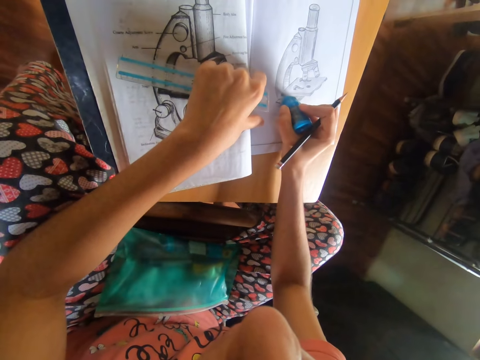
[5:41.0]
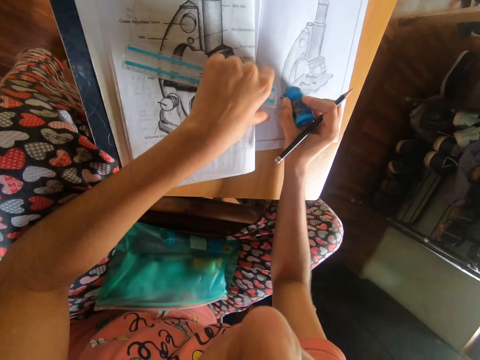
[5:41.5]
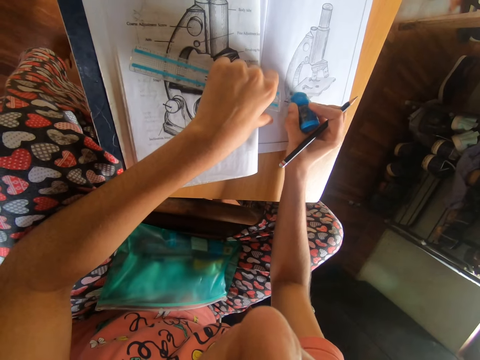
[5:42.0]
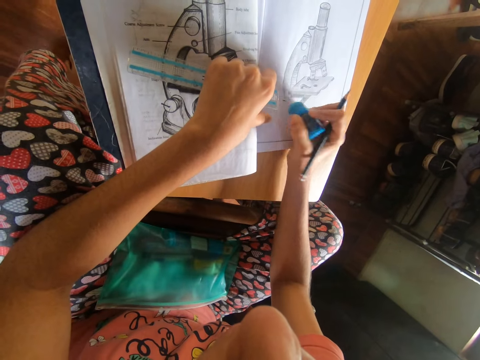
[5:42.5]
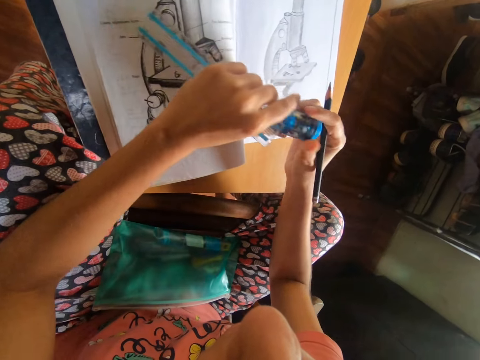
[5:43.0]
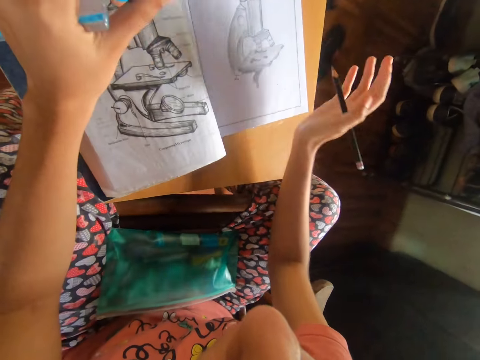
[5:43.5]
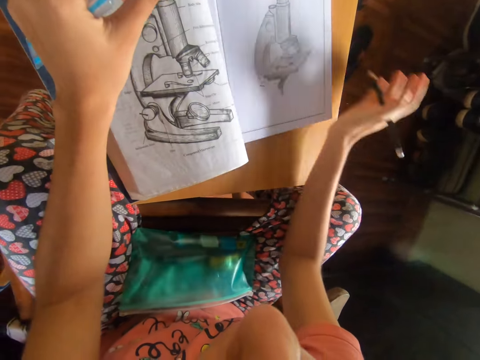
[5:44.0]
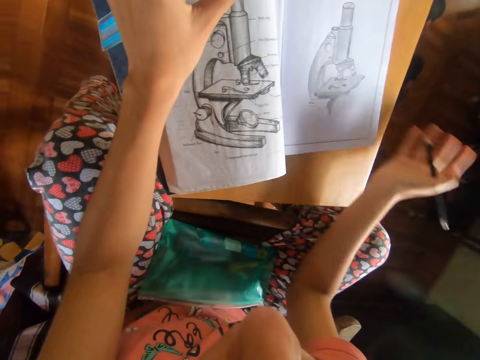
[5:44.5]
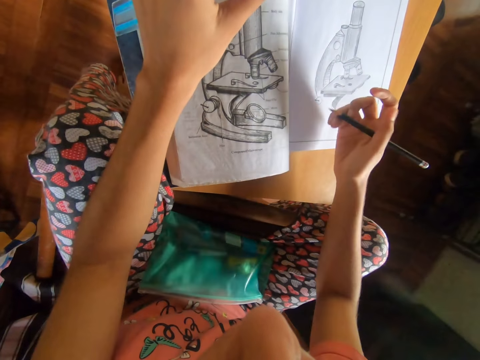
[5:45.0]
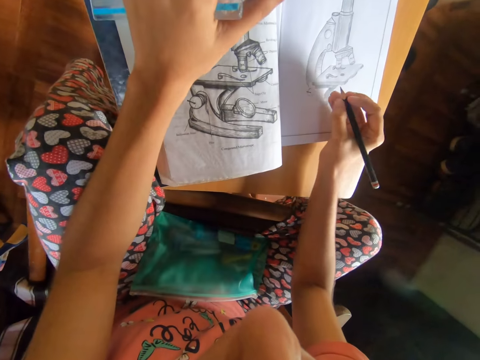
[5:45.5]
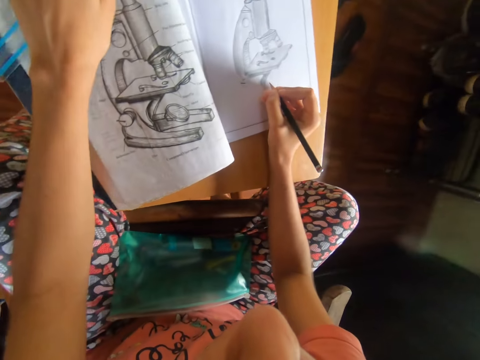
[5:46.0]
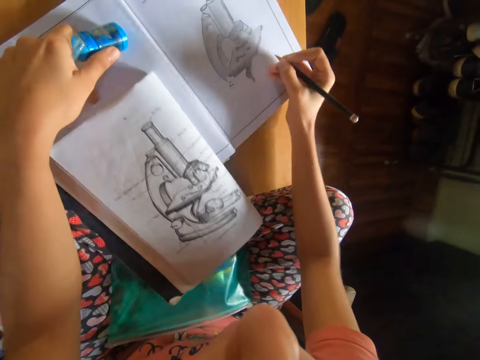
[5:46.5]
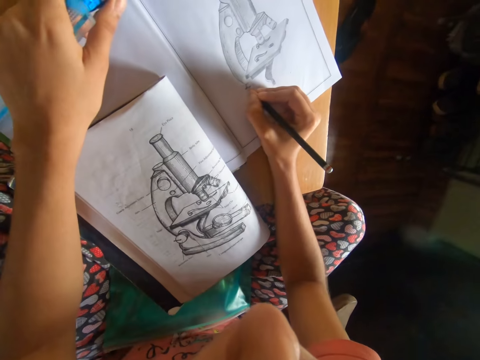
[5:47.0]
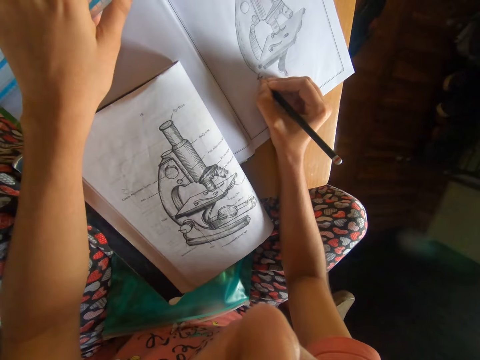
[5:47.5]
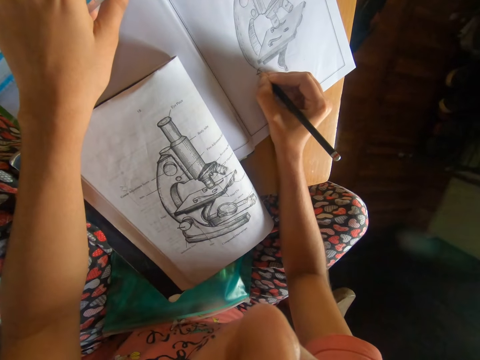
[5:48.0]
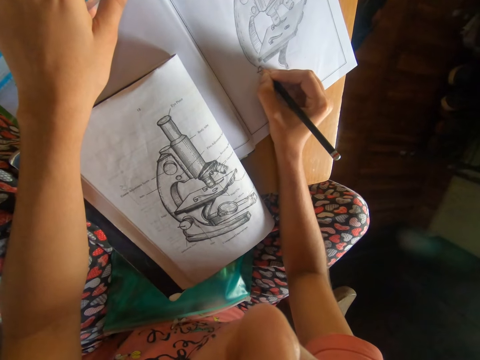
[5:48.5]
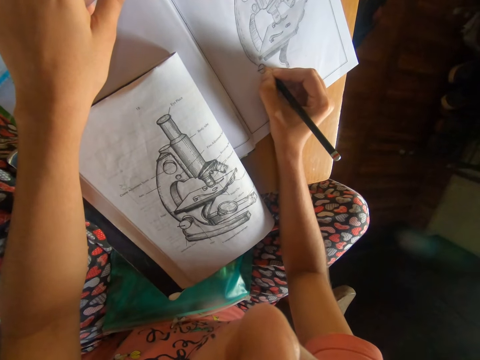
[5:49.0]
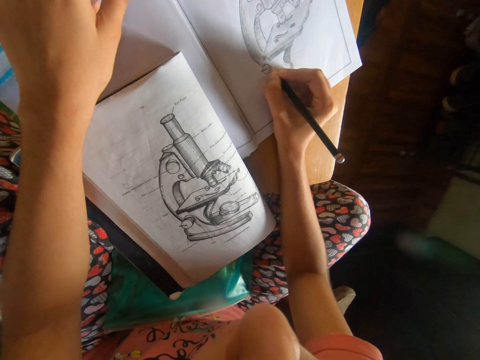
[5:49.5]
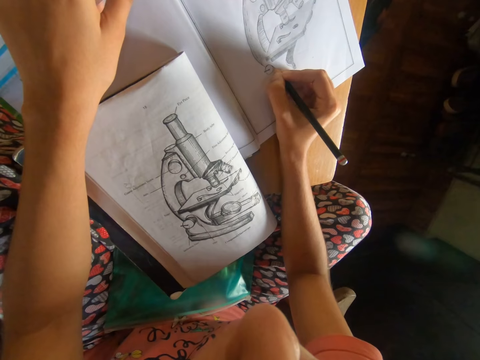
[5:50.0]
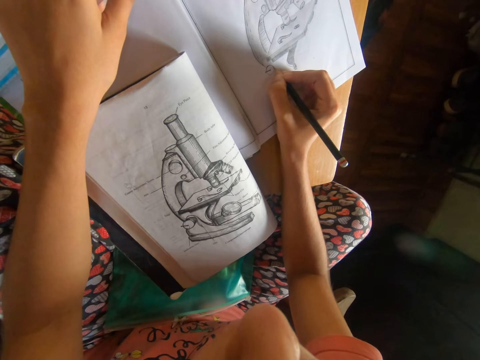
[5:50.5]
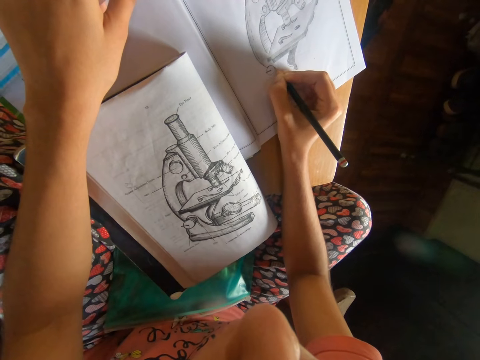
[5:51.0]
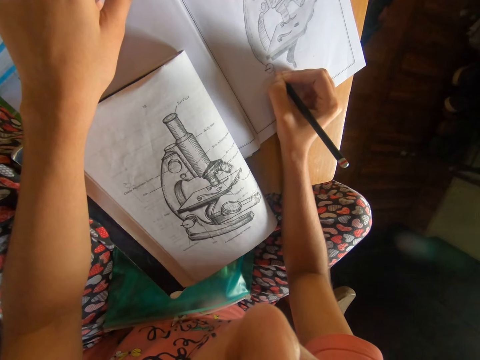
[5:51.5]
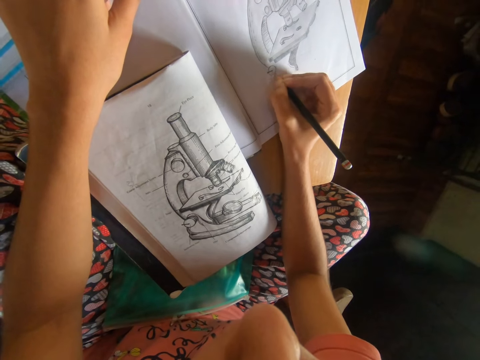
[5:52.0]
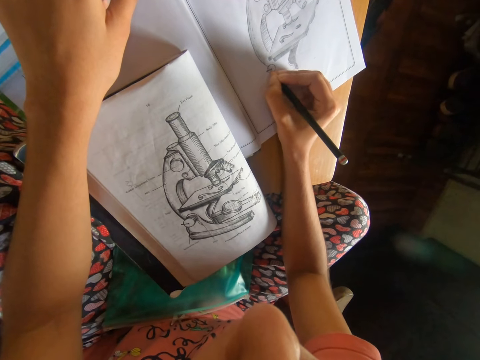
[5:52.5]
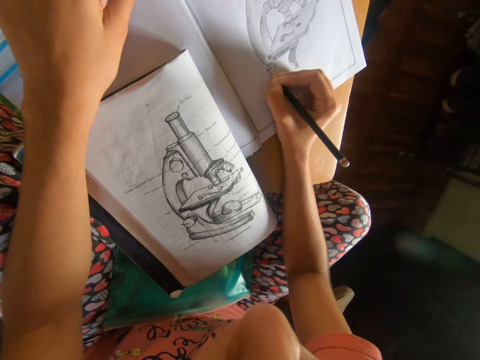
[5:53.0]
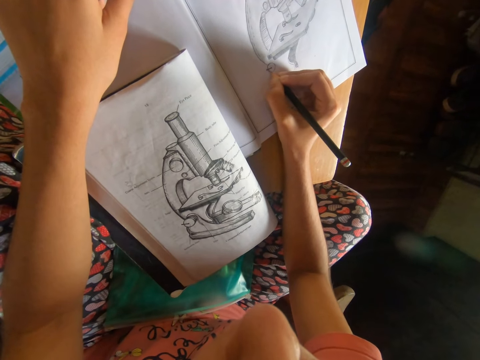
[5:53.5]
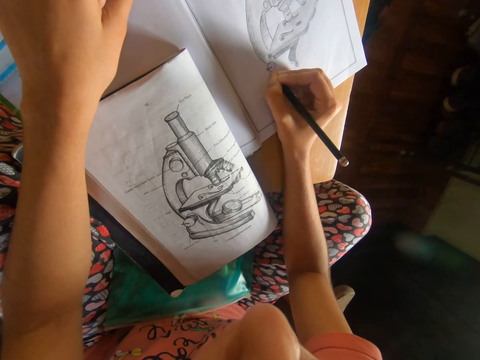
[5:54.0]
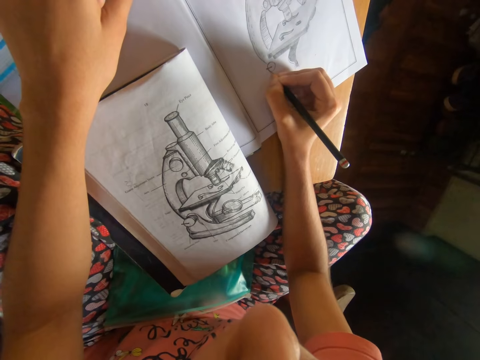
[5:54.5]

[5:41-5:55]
The camera wearer passes the eraser from his right hand to his left hand. He removes some dirt from the book on the table with his right hand. He moves the textbook on the book on the table with his left hand. He draws the diagram on the book on the table with the pencil in his right hand.

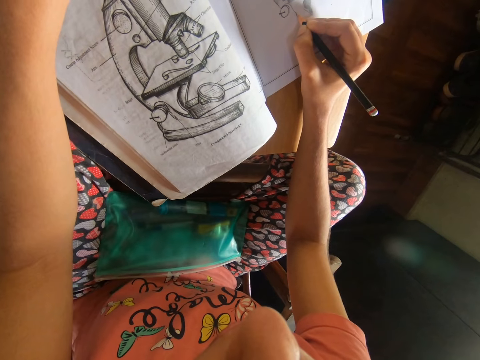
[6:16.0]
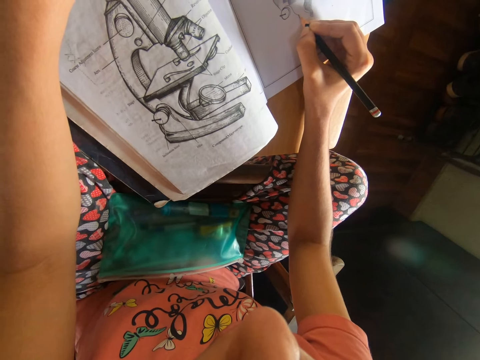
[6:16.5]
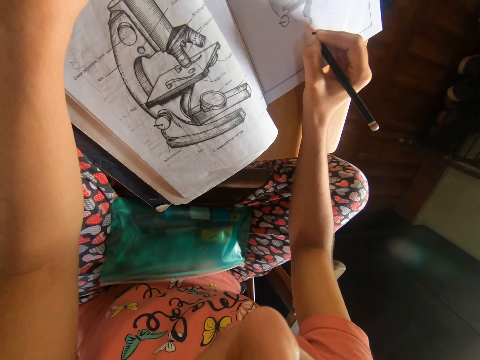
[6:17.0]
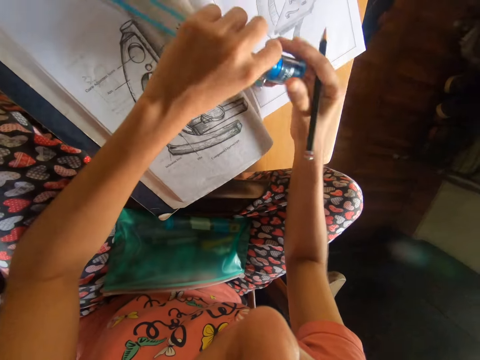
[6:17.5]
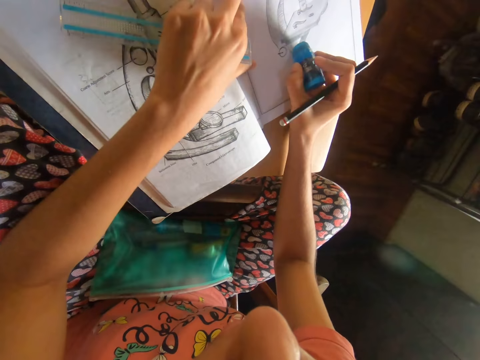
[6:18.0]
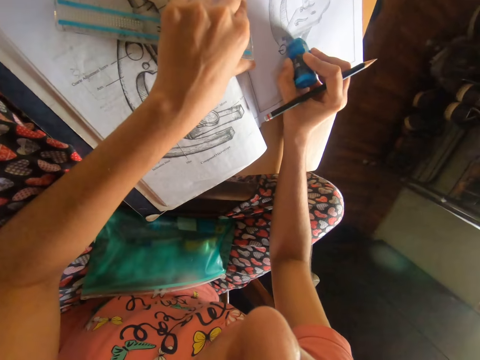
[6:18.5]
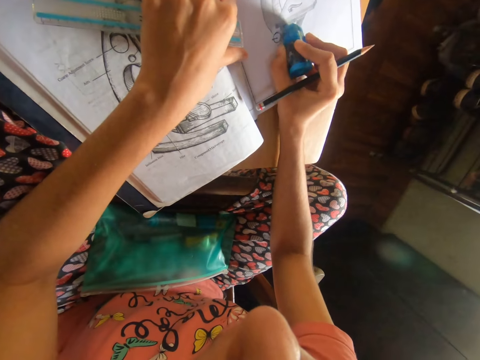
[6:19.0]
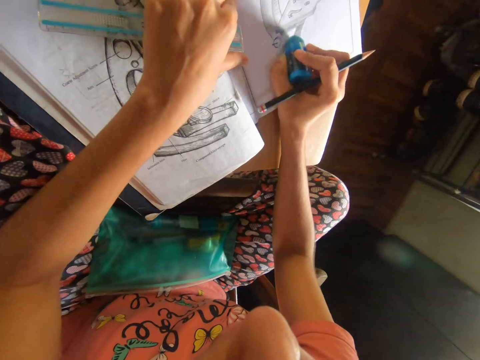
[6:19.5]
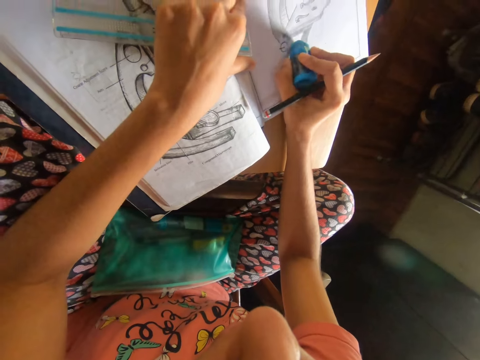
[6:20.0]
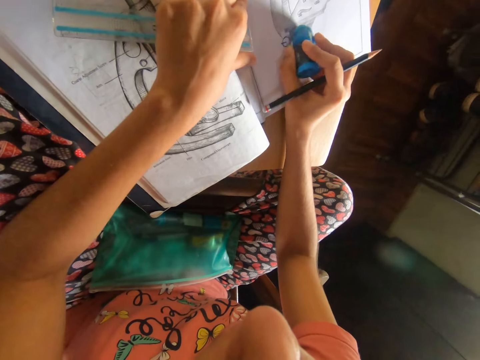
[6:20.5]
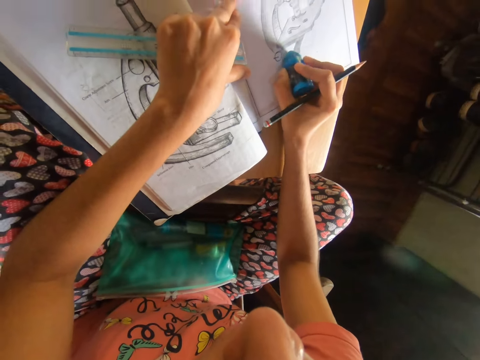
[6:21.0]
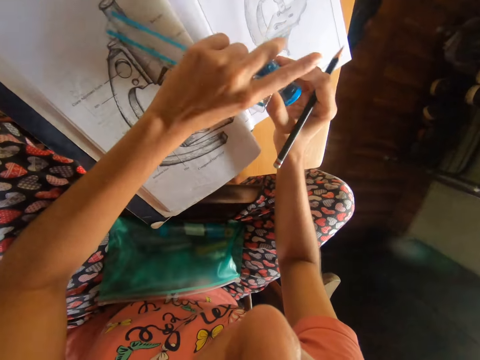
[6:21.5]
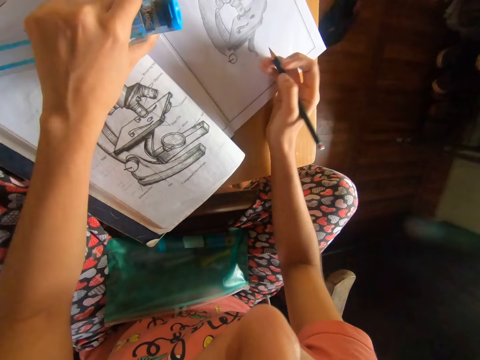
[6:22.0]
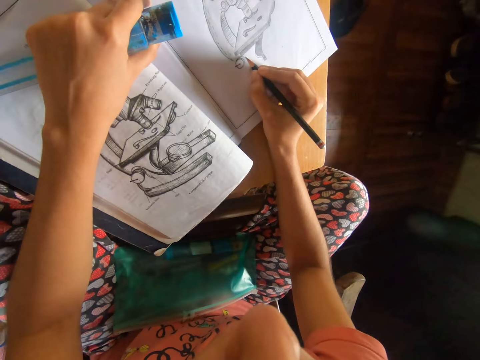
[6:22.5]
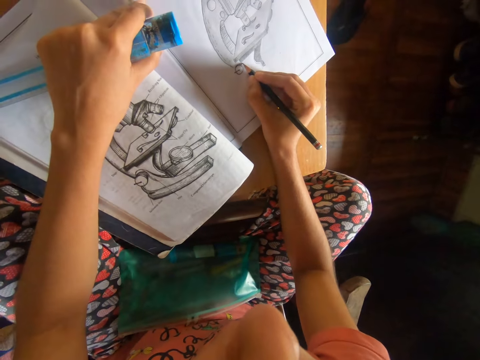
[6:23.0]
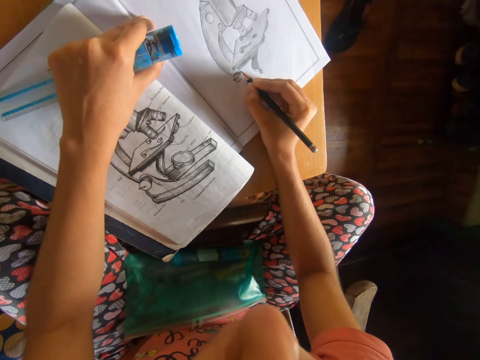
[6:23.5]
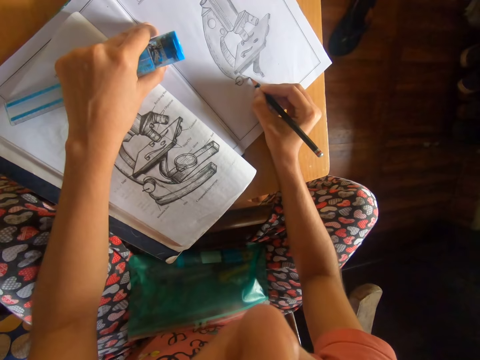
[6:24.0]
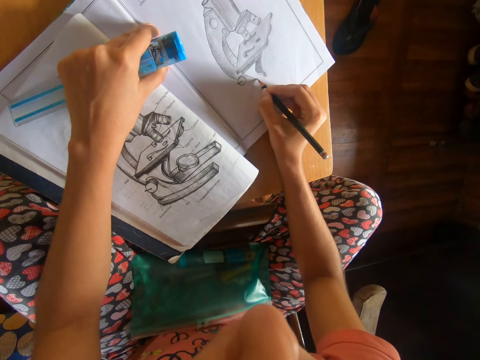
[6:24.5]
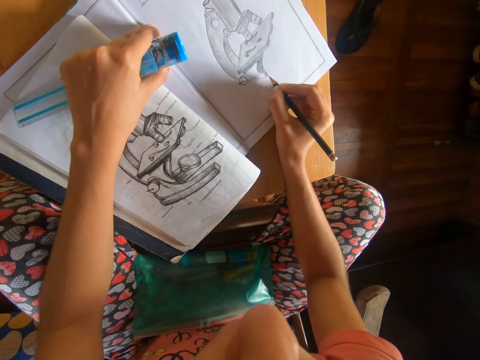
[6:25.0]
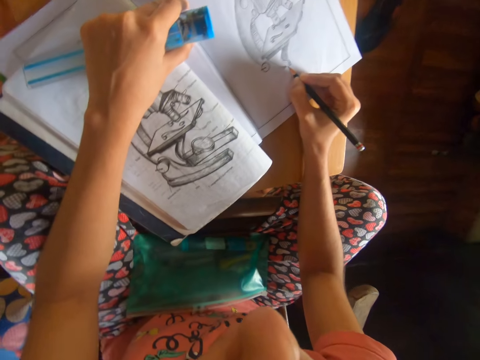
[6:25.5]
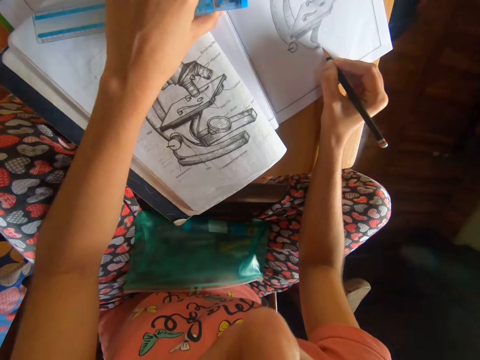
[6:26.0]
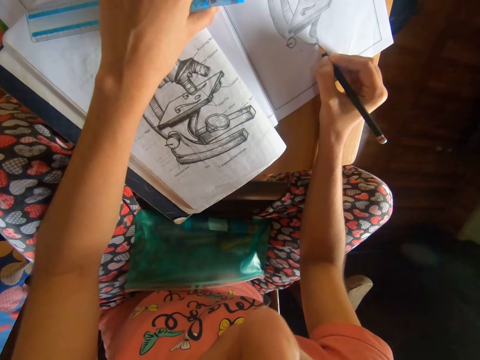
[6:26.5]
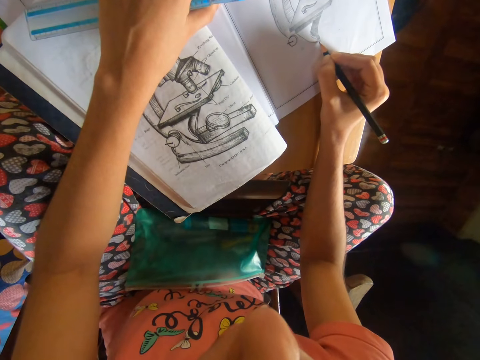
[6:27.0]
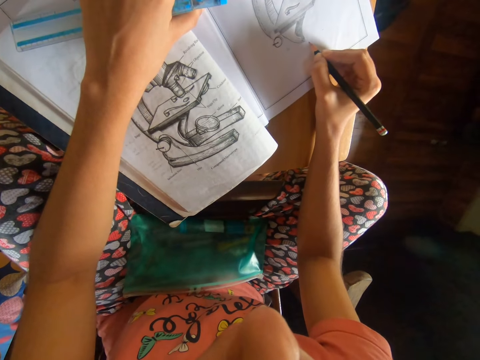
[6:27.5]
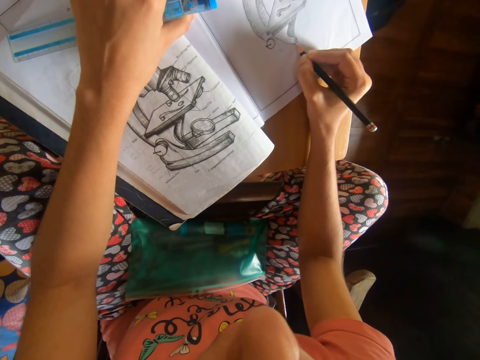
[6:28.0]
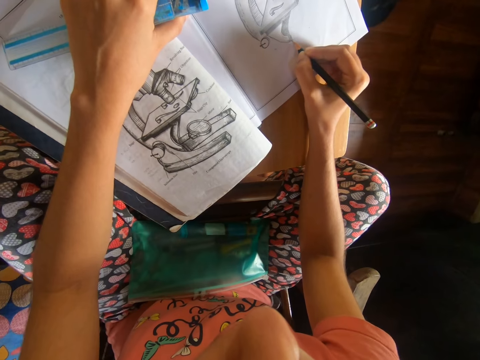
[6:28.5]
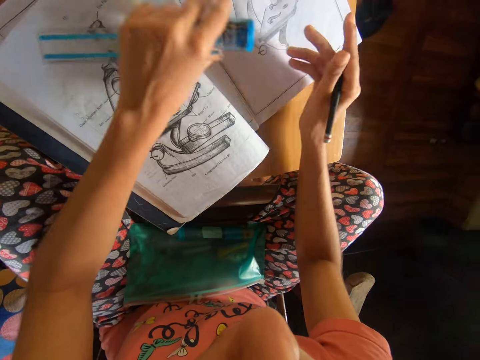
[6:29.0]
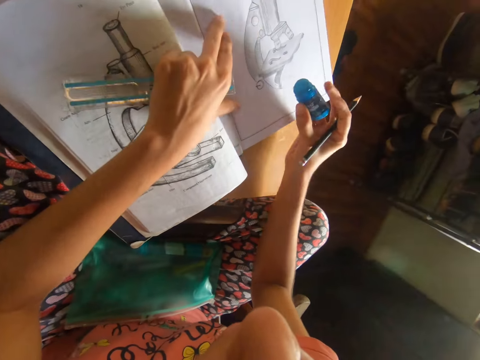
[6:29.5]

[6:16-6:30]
The camera wearer passes the eraser from his left hand to his right hand. He places his left hand on the book on the table. He erases the diagram from the book on the table with the eraser in his right hand. He passes the eraser from his right hand to his left hand. He places his right hand on the table. He draws the diagram on the book on the table with the pencil in his right hand. He passes the eraser from his left hand to his right hand. He places his left hand on the book on the table.
